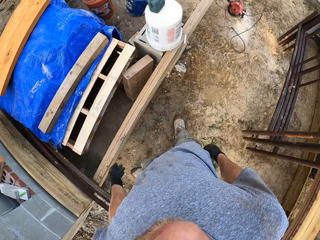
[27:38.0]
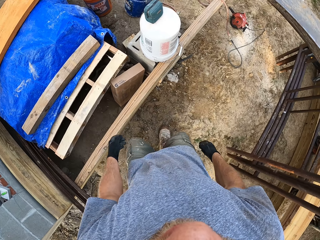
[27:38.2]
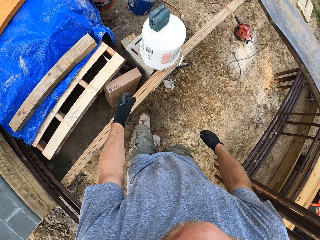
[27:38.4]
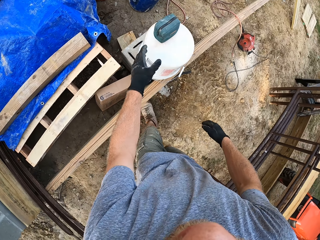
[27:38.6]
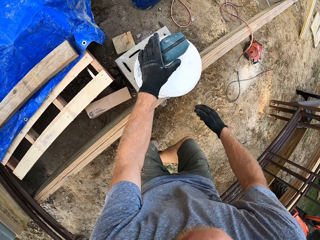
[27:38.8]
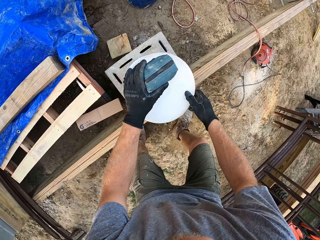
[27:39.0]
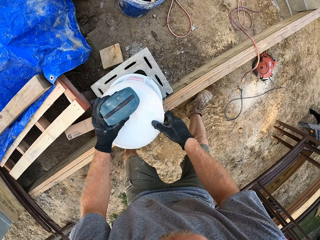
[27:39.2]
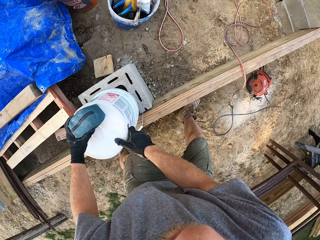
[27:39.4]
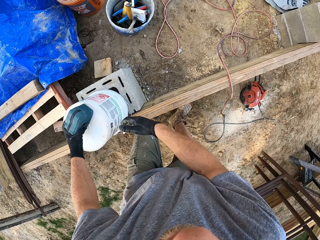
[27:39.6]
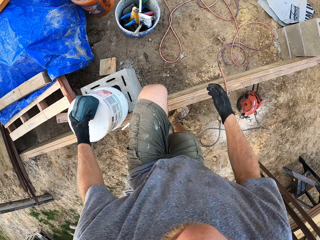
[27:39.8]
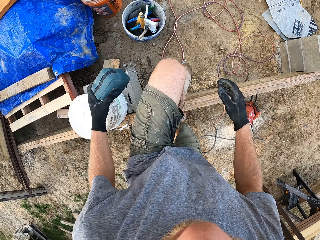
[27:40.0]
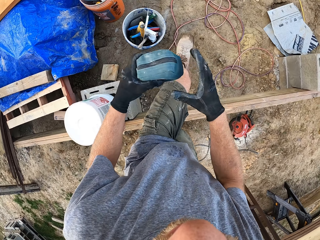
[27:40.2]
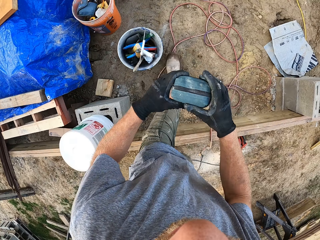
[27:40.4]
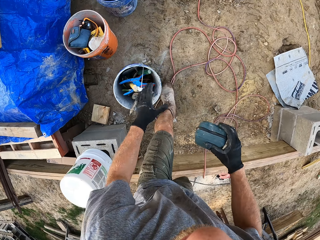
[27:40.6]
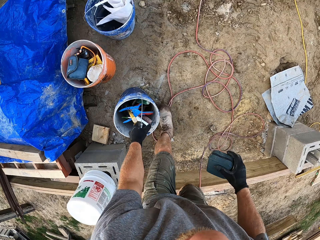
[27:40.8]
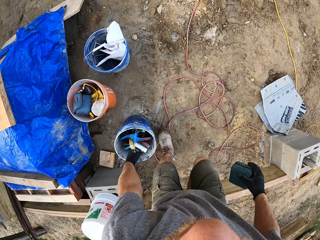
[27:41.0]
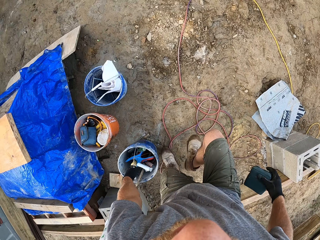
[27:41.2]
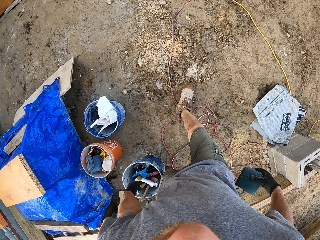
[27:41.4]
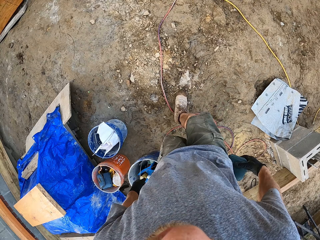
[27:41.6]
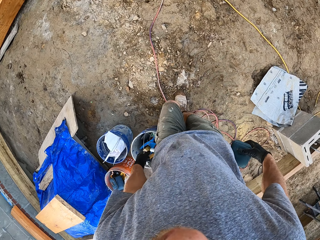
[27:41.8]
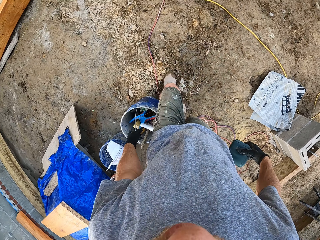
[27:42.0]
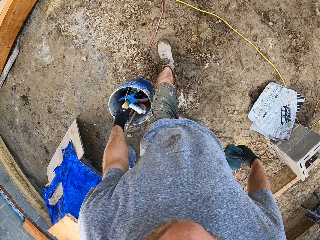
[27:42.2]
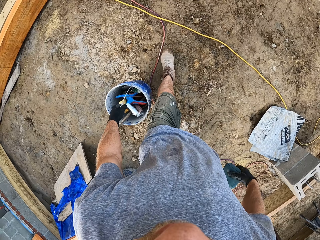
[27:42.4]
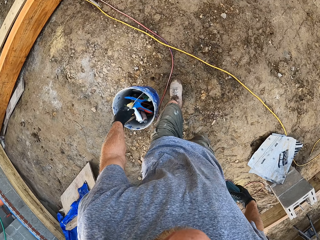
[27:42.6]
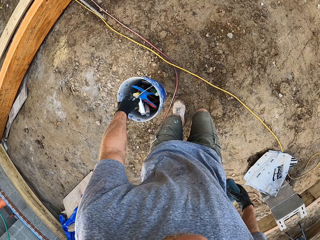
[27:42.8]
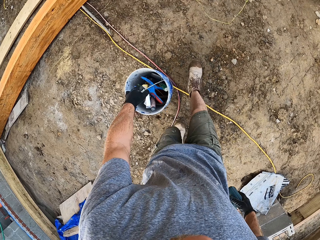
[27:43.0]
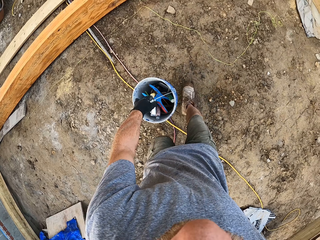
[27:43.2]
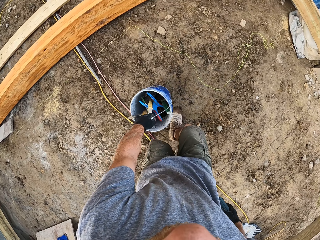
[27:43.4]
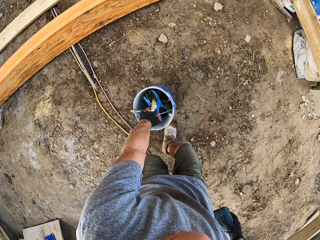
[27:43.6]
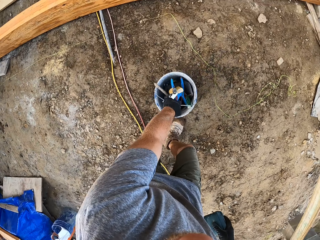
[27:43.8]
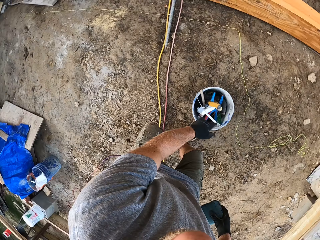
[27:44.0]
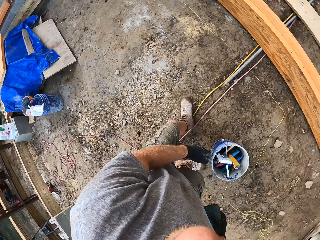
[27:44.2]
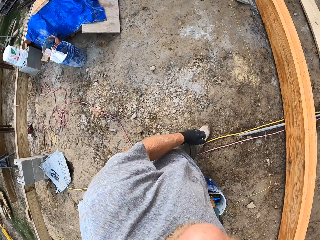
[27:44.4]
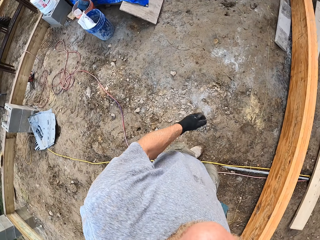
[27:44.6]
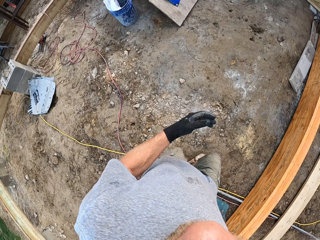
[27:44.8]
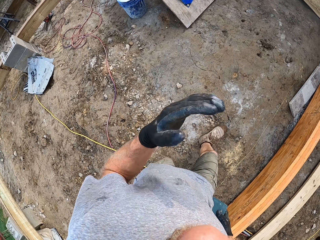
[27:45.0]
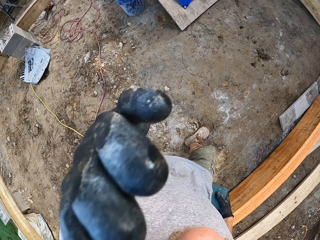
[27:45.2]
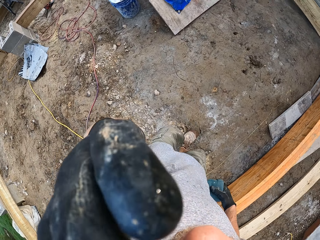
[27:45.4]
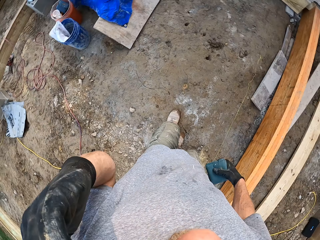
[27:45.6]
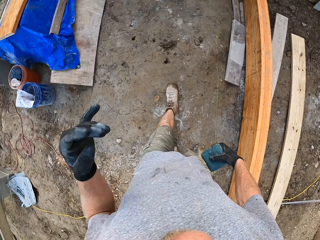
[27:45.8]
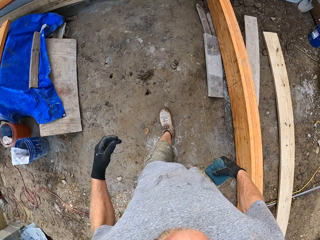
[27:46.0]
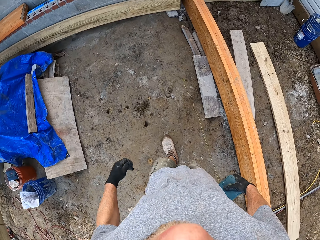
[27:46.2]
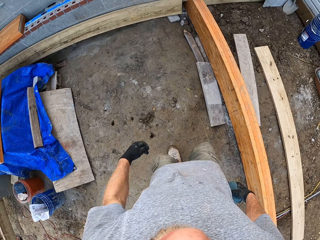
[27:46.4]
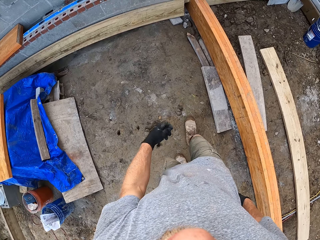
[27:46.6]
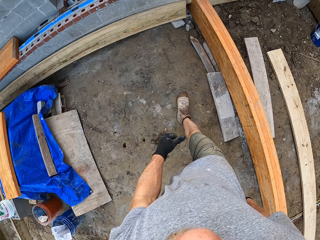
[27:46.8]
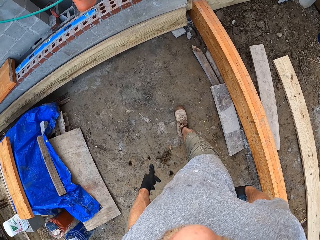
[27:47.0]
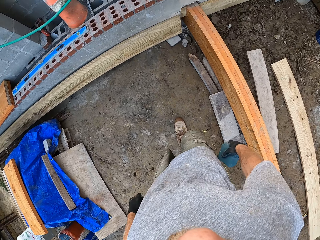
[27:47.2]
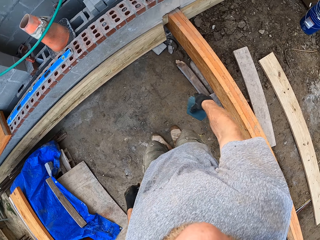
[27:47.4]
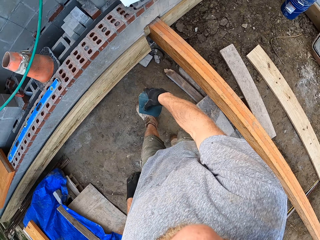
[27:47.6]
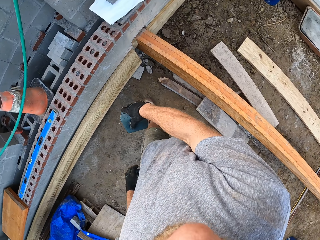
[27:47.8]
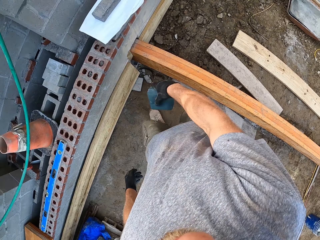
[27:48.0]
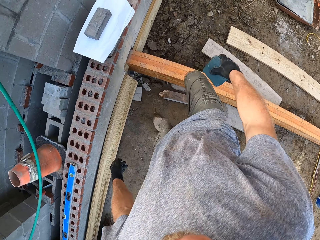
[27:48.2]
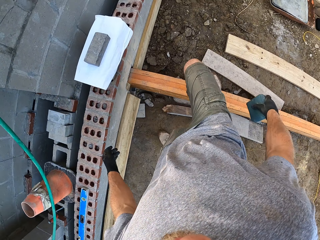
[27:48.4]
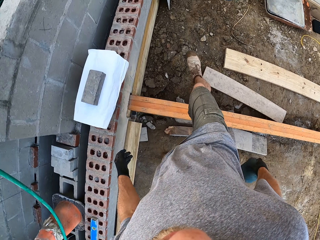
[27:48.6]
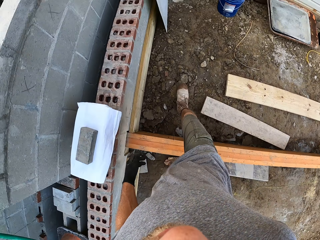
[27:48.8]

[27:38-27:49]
The camera wearer takes a purse or bag on a bucket on the plank frame. He holds the bucket and holds the bag. He pulls his hand off the bucket. He steps over the wood. He switches the bag to the other hand. He carries the bucket on the ground in the plank frame. He picks up the bucket. He walks around the field. He places the bucket on the ground. He walks around the field. He raises his left hand to his face. He walks towards a fence. He walks around the construction site.

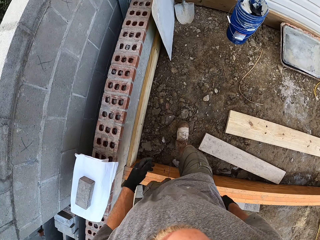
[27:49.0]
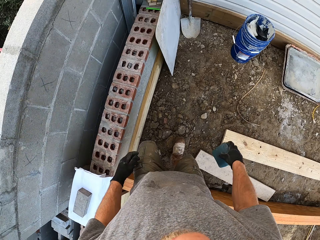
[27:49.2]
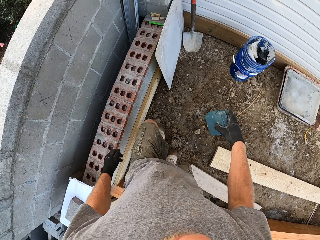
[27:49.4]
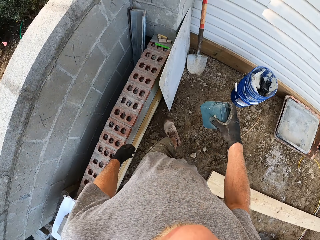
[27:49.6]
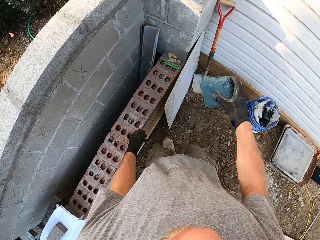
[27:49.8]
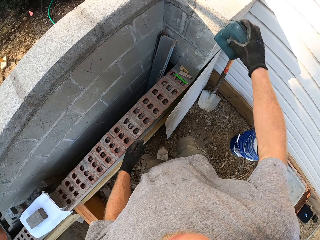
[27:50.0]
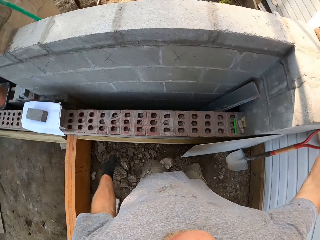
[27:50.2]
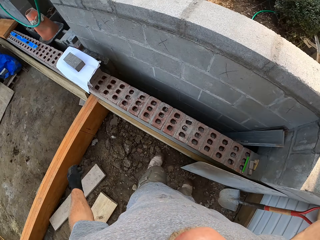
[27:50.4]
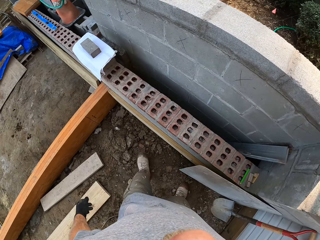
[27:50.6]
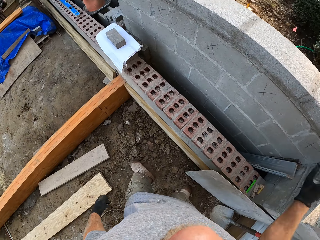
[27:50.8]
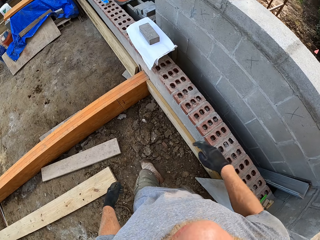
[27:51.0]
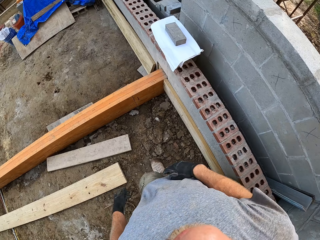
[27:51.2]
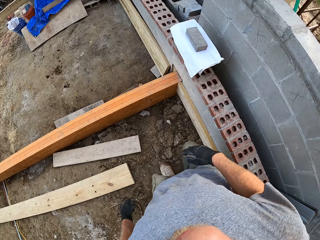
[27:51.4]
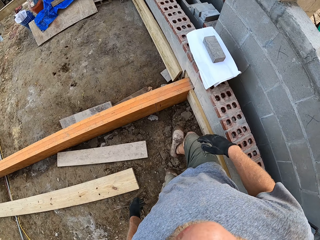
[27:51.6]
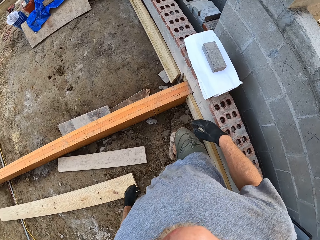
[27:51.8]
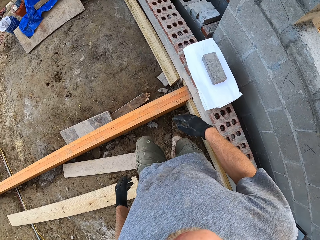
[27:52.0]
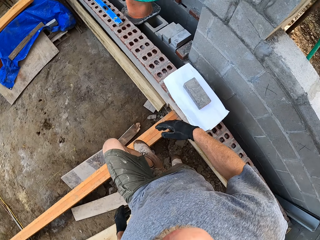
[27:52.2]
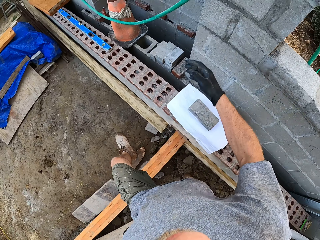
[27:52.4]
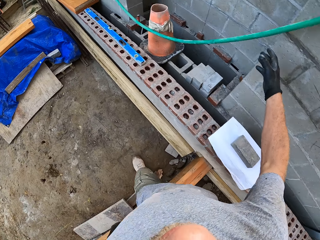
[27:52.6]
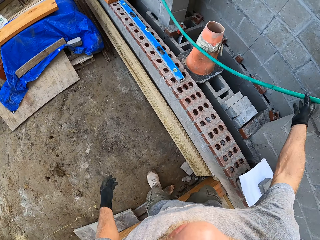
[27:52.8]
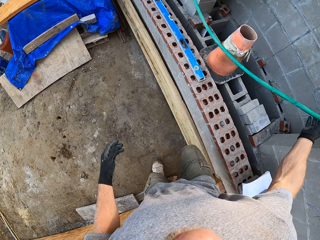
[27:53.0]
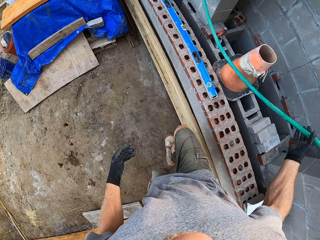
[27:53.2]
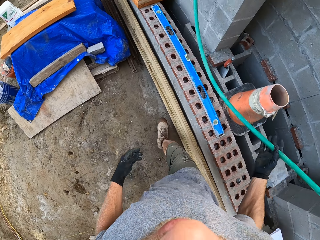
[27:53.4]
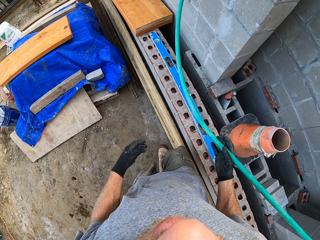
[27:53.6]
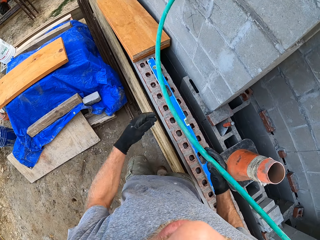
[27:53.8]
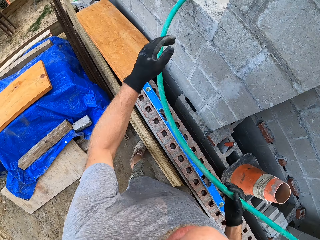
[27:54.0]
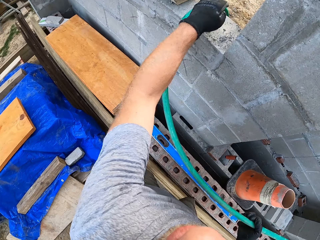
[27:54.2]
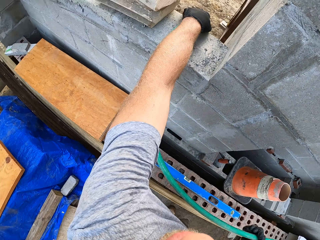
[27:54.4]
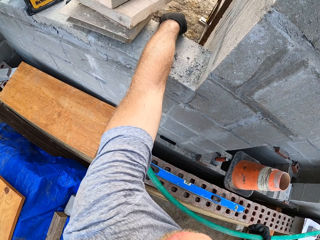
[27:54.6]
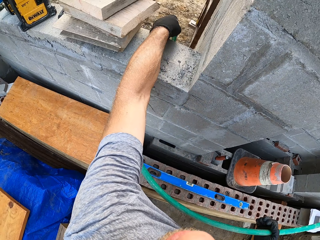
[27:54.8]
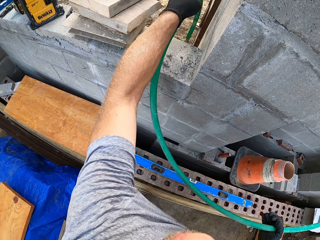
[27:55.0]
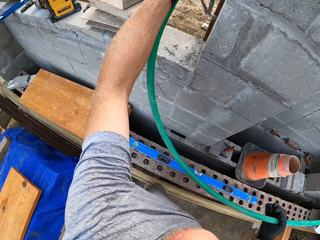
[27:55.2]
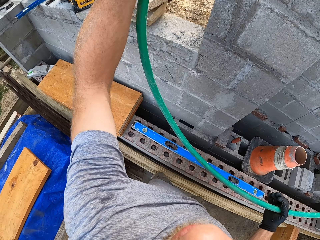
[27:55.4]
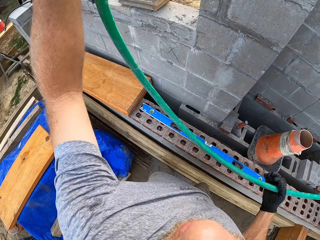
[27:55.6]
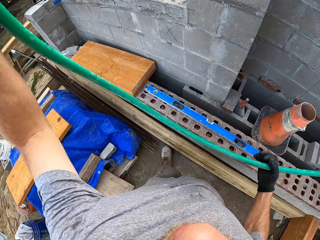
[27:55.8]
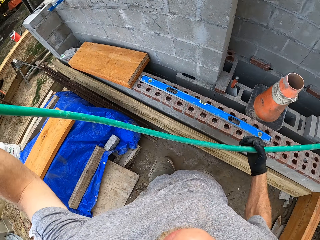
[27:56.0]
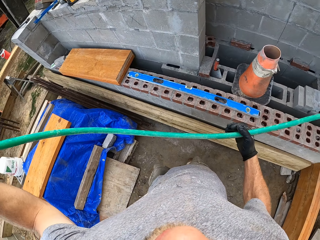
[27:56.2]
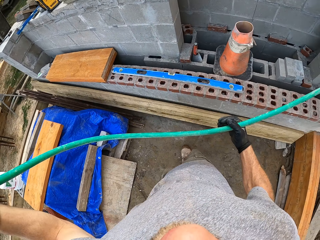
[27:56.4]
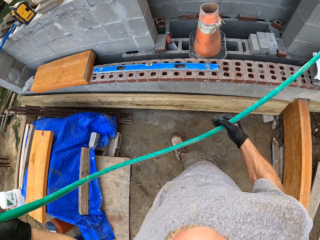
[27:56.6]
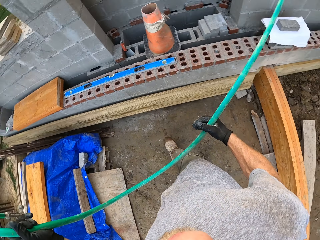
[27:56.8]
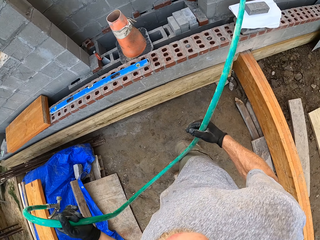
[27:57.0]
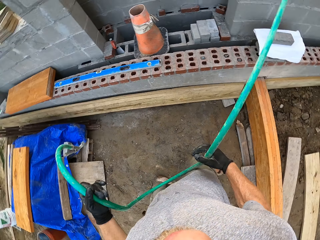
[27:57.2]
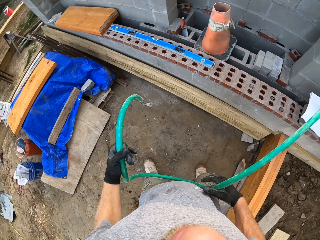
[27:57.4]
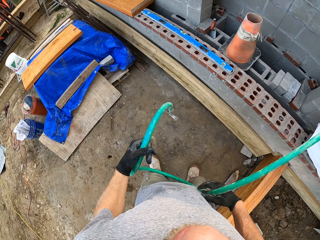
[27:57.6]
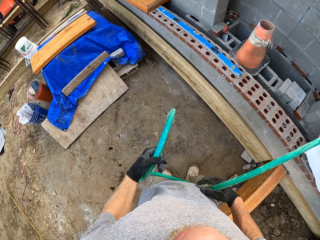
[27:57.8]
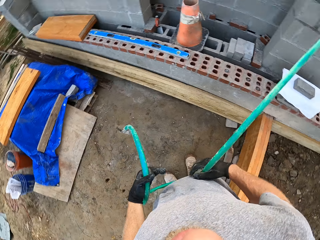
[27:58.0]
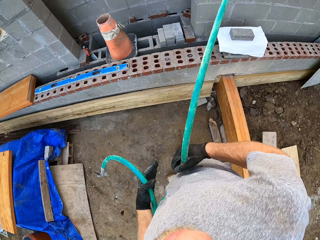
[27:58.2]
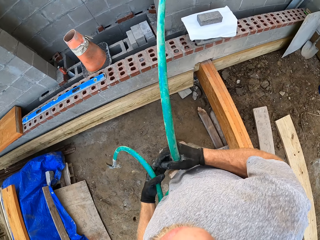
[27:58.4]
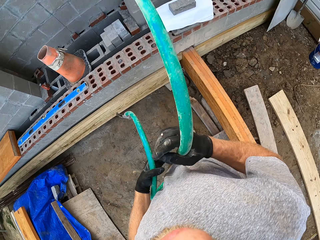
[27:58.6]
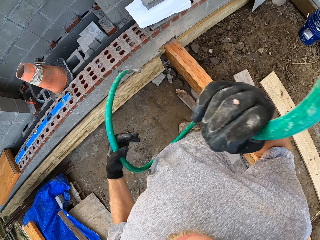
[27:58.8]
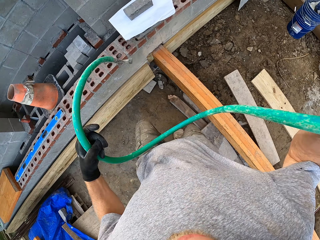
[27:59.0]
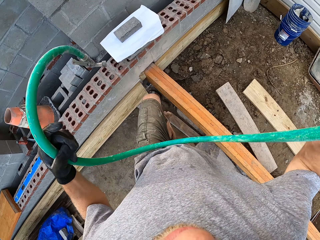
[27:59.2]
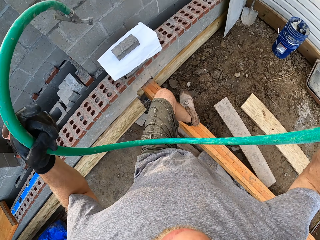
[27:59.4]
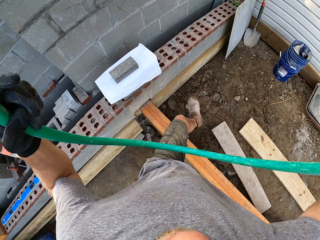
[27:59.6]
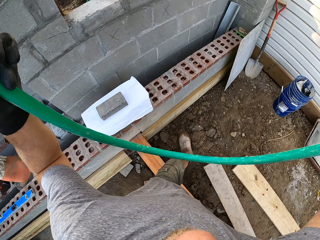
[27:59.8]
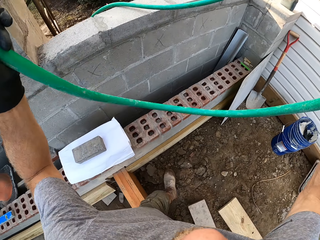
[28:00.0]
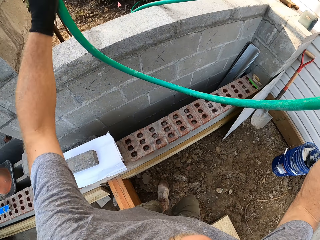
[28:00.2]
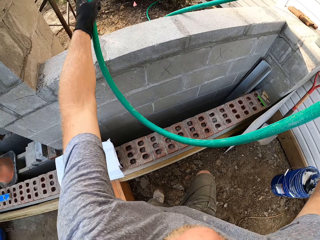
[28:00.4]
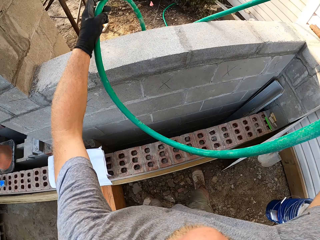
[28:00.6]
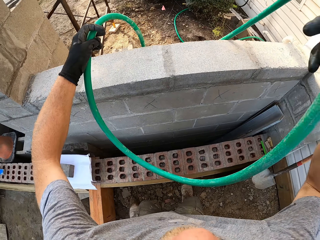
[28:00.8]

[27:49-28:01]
The camera wearer steps over the wood. They walk around the construction site. They place the purse on the fence or wall. They stand on the ground. They walk away from the wall. They step over the wood. They take a hose or pipe on the fence. They hold the pipe. They walk around the construction site. They pull the pipe. They walk around the construction site. They lift the pipe and lower the pipe. They hold the pipe with both hands. They step over the wood. They walk toward the wall. They throw the hose behind the fence.
